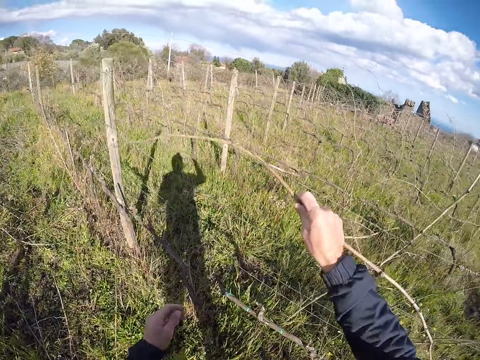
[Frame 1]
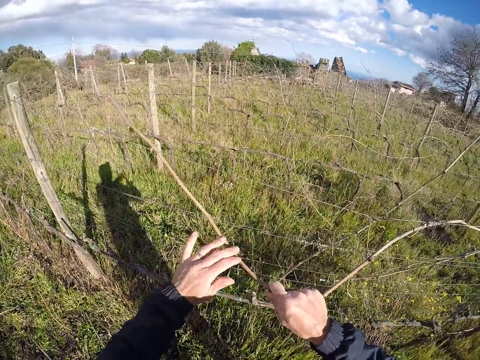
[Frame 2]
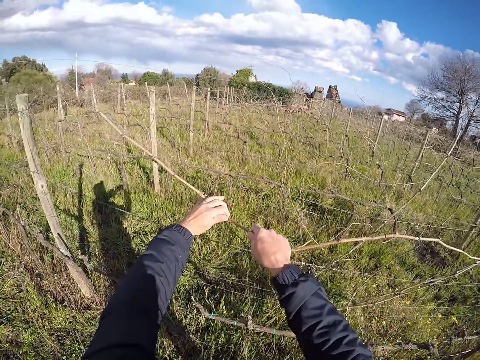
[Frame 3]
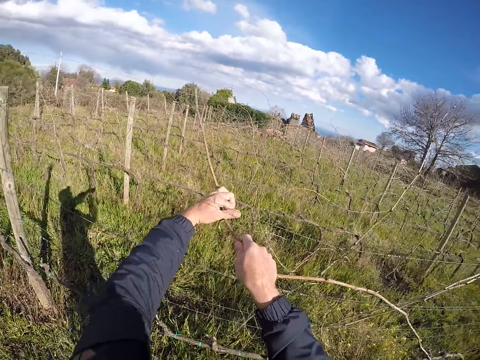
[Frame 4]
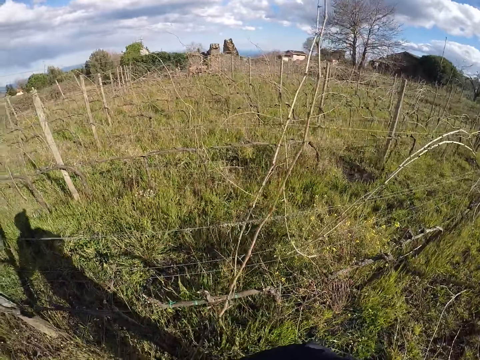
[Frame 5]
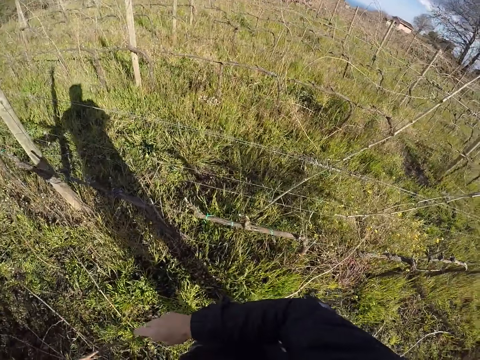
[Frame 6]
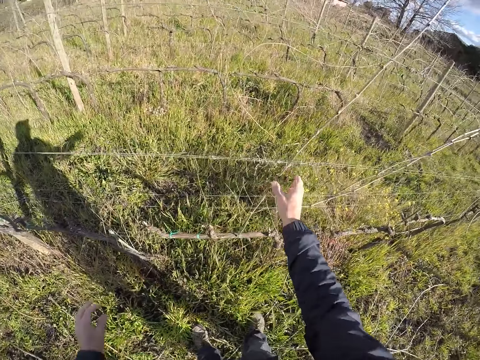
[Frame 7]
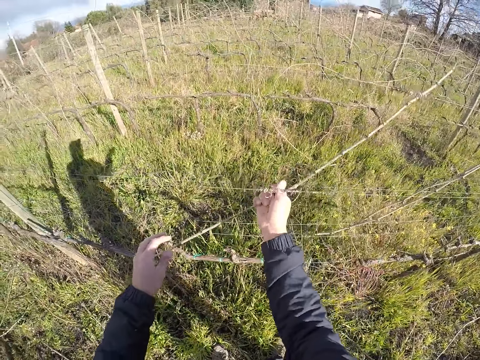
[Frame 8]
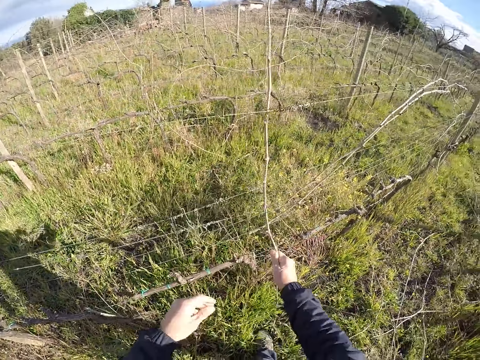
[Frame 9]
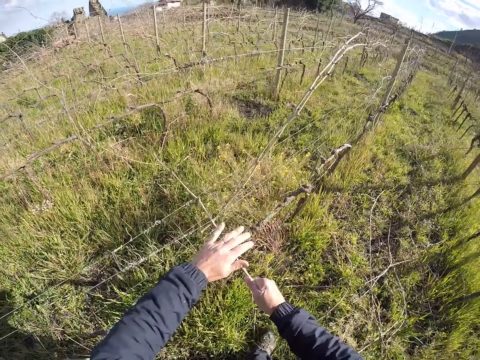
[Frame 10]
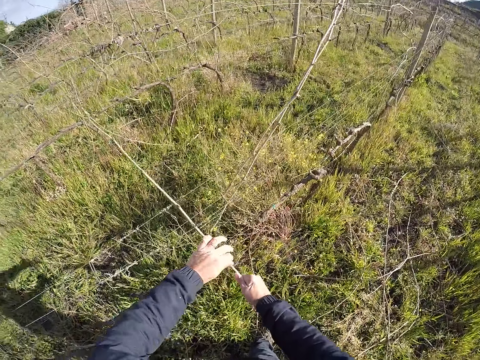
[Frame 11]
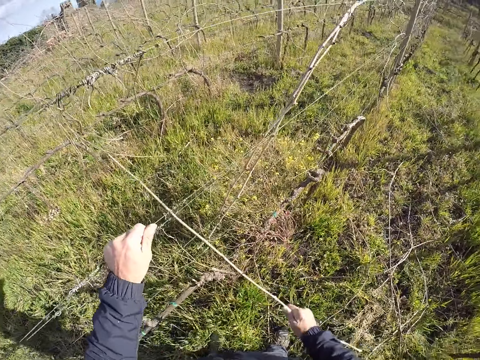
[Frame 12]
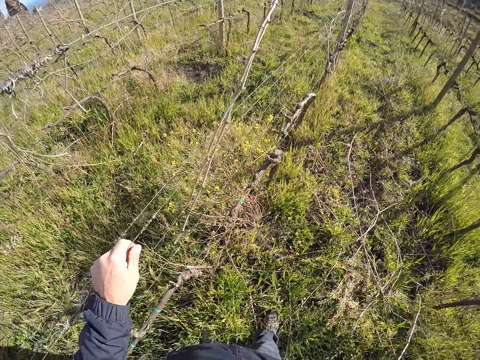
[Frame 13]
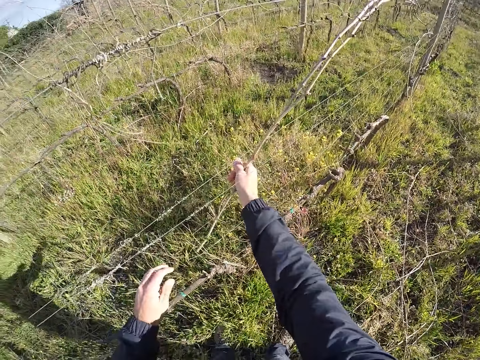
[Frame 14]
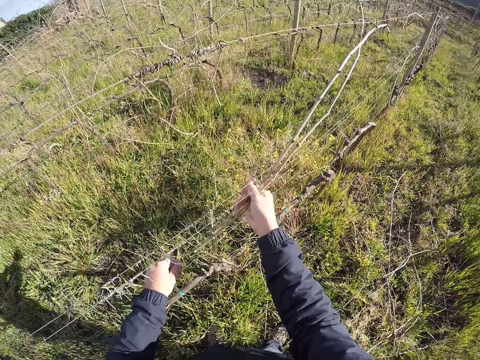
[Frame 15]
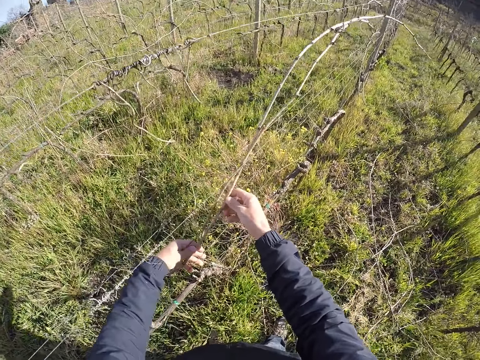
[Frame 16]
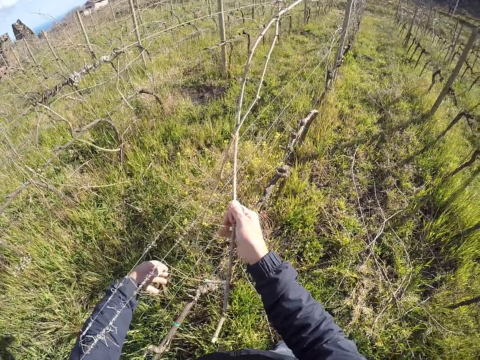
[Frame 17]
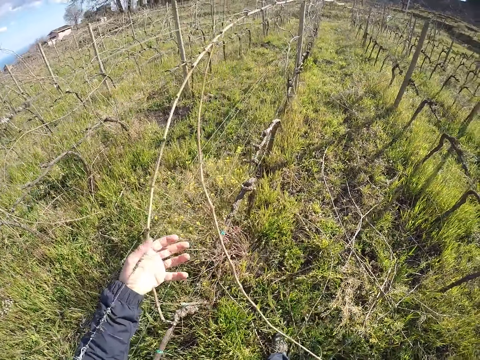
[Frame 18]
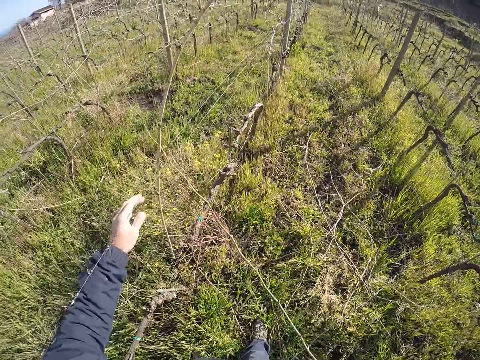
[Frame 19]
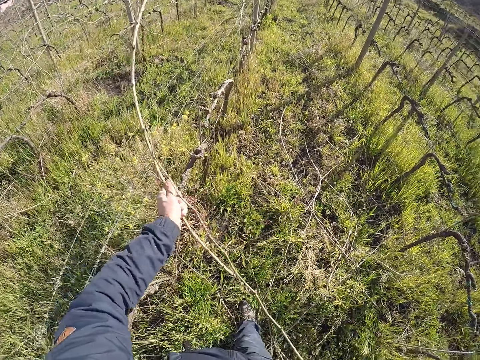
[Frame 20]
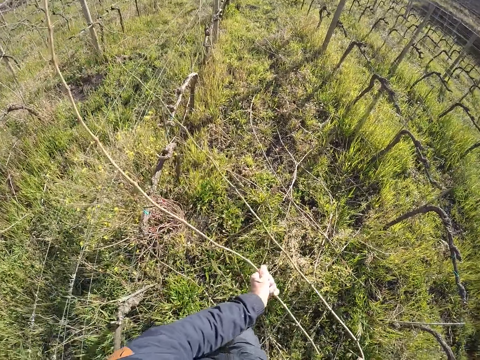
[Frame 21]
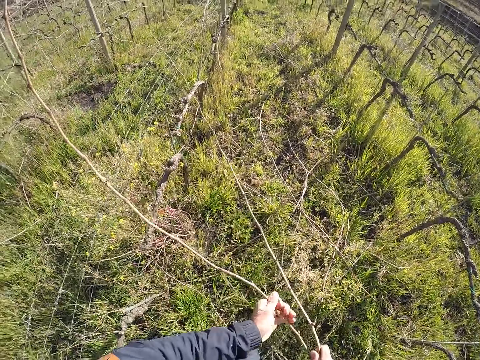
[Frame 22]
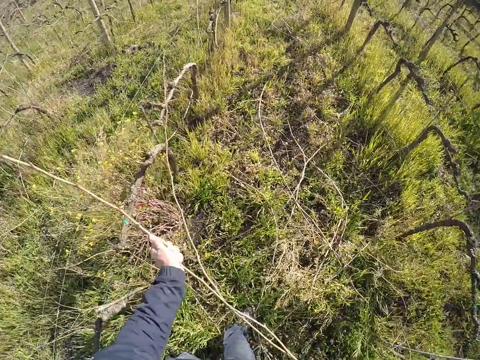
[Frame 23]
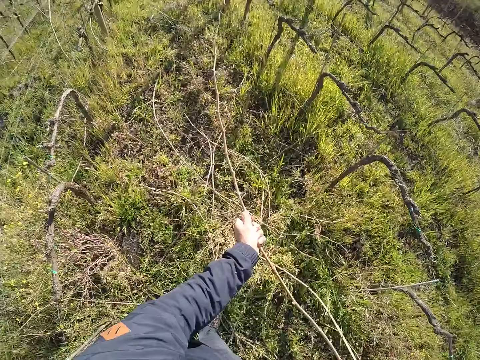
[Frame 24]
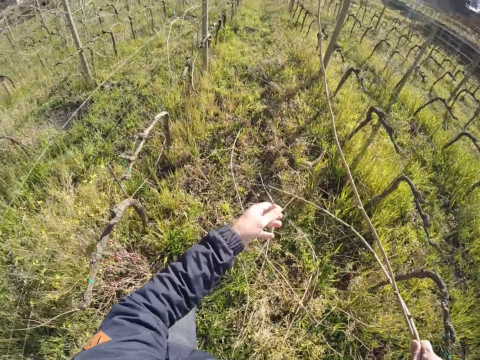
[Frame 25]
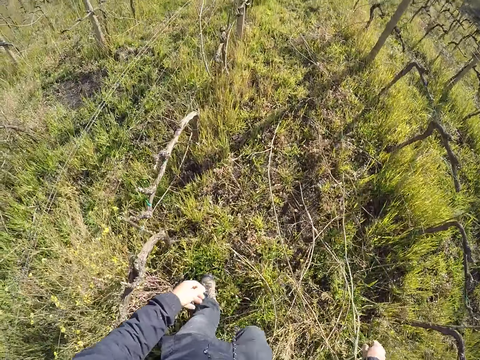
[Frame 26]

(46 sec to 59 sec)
The camera wearer removes the branch from the wire fence with both hands. He grabs a branch from the wire fence with his right hand. He removes the branch from the wire fence with both hands. He drops the branch on the ground with his right hand. He grabs some branches from the wire fence with his right hand. He removes the branch from the wire fence with both hands. He drops the branches on the ground with his right hand.

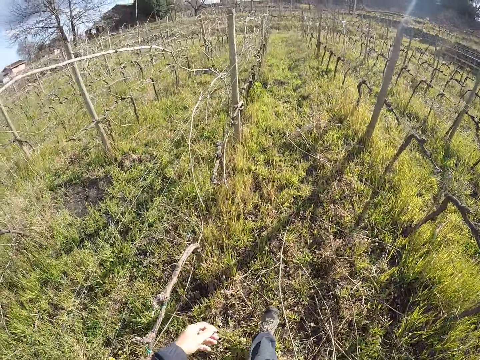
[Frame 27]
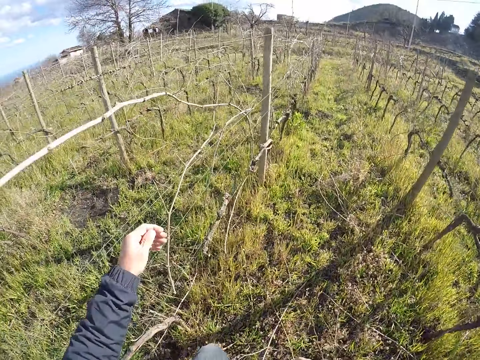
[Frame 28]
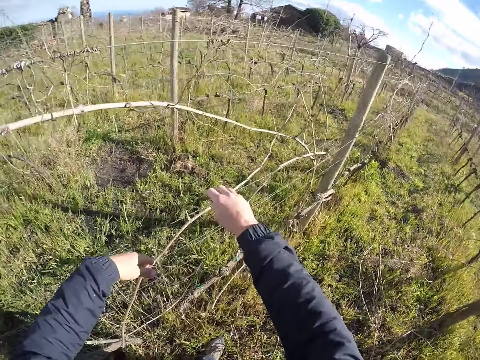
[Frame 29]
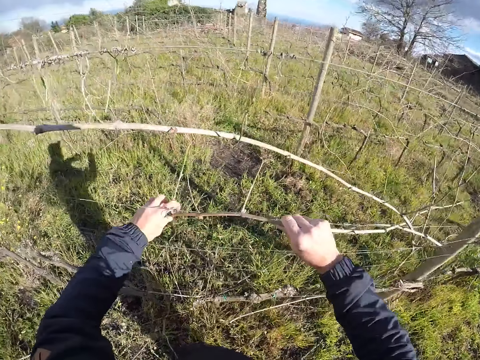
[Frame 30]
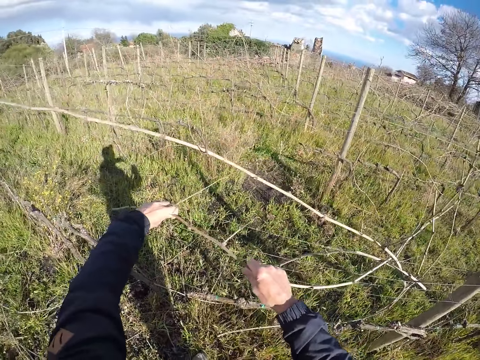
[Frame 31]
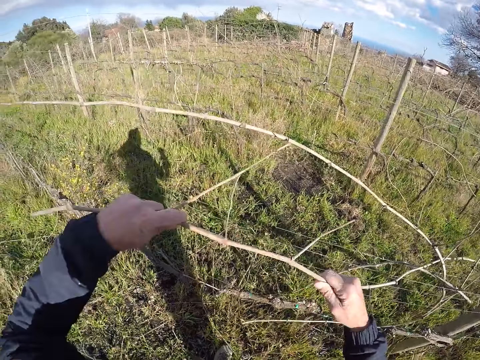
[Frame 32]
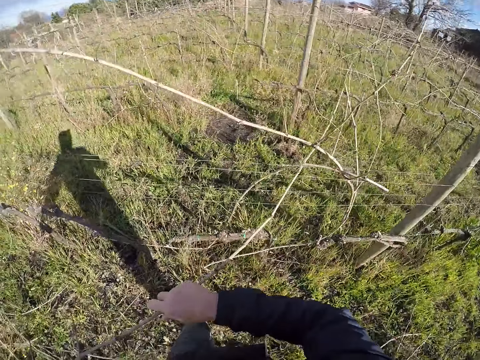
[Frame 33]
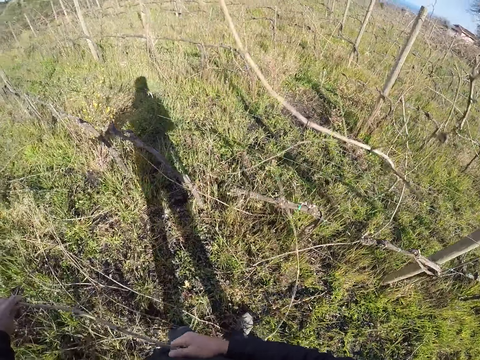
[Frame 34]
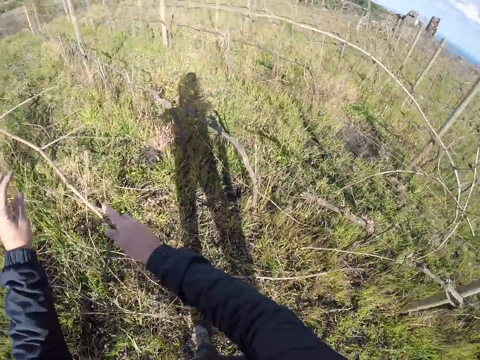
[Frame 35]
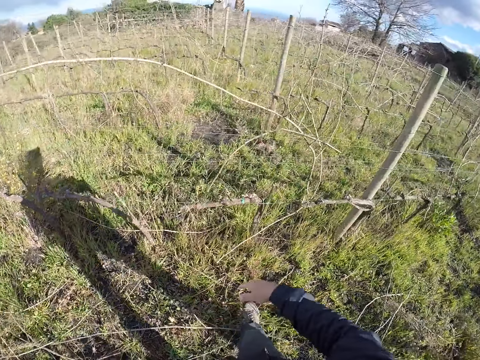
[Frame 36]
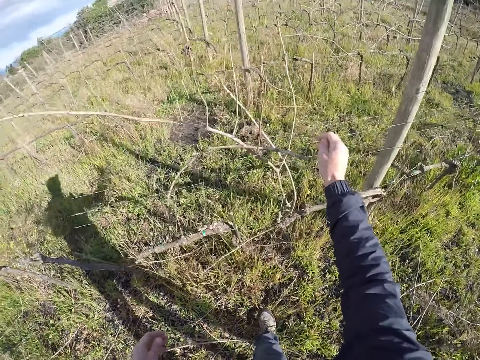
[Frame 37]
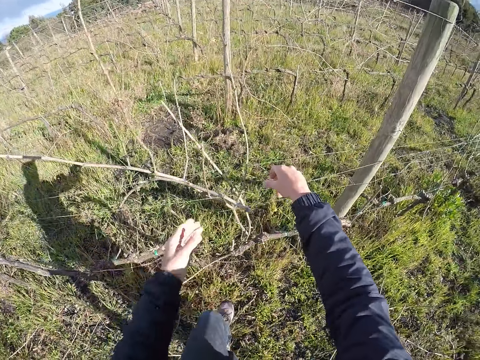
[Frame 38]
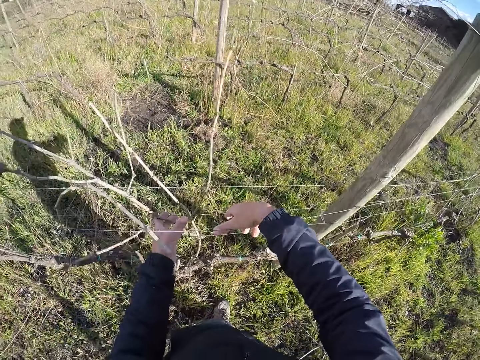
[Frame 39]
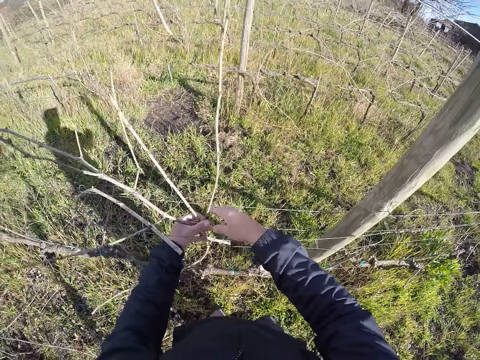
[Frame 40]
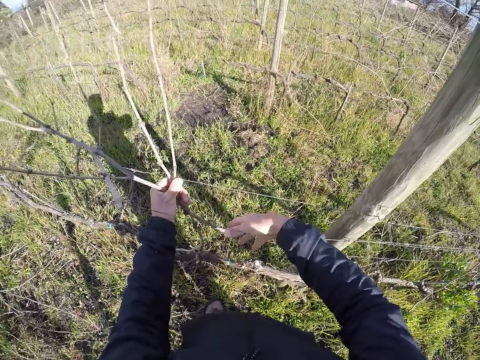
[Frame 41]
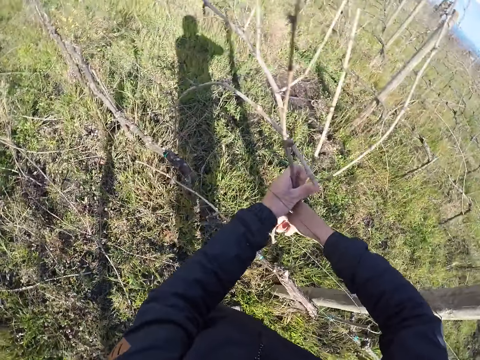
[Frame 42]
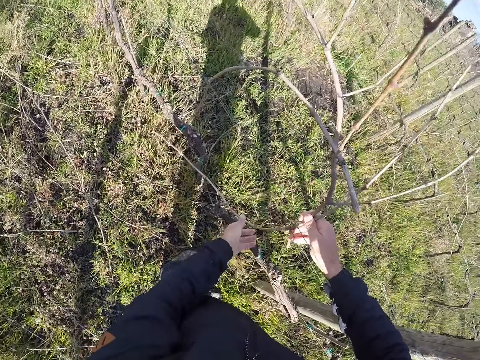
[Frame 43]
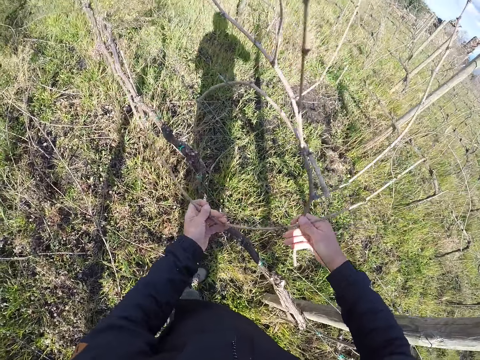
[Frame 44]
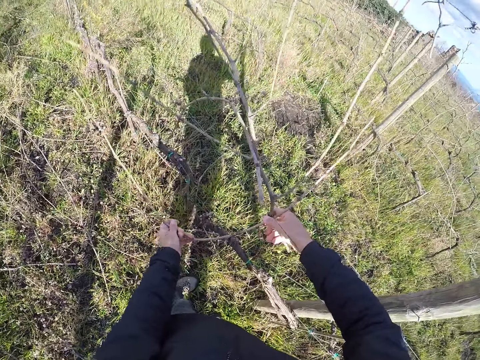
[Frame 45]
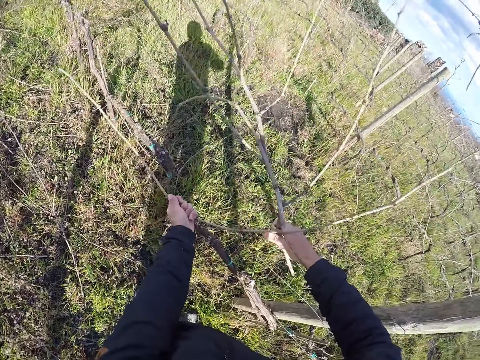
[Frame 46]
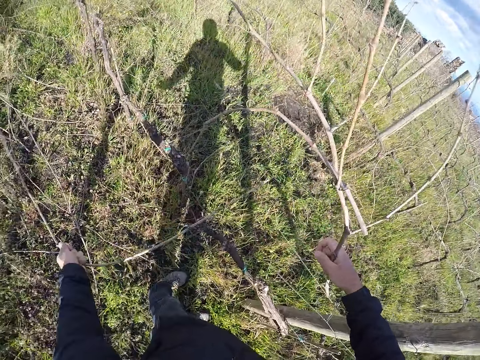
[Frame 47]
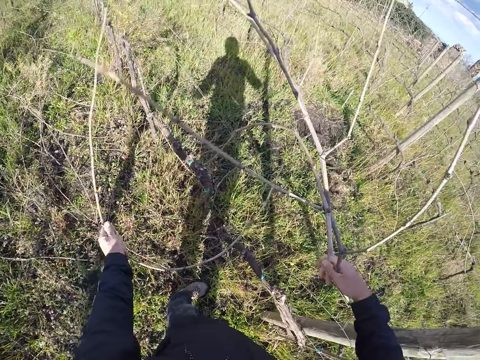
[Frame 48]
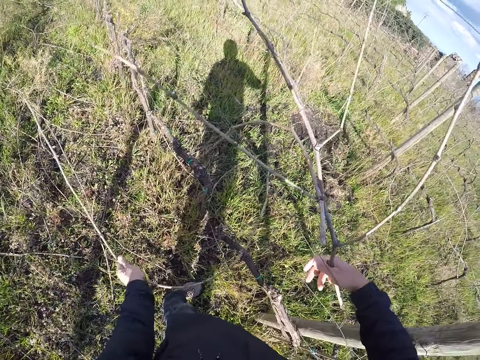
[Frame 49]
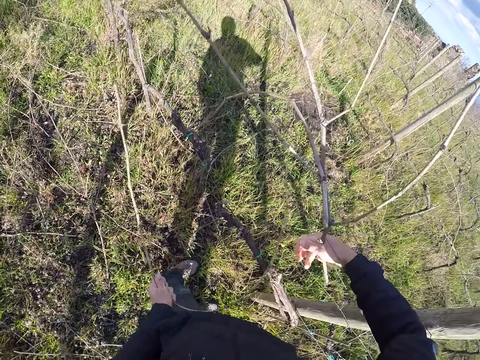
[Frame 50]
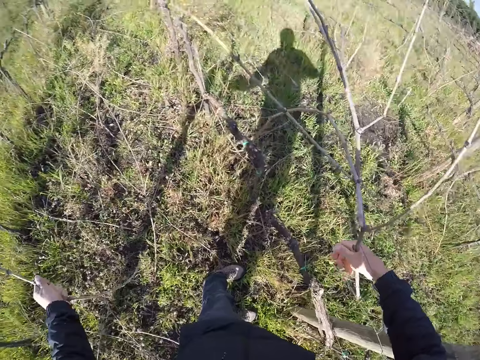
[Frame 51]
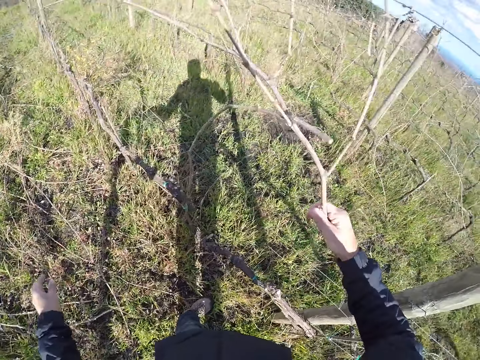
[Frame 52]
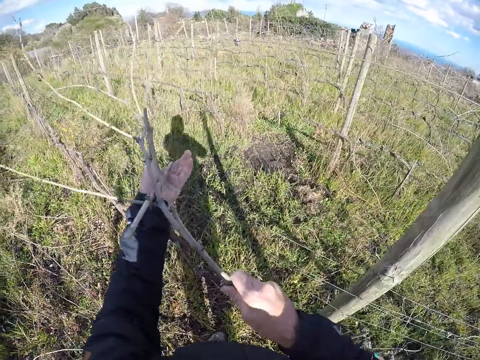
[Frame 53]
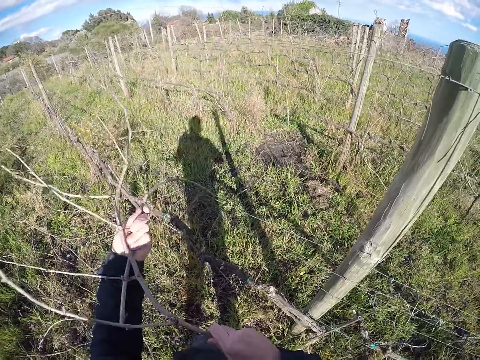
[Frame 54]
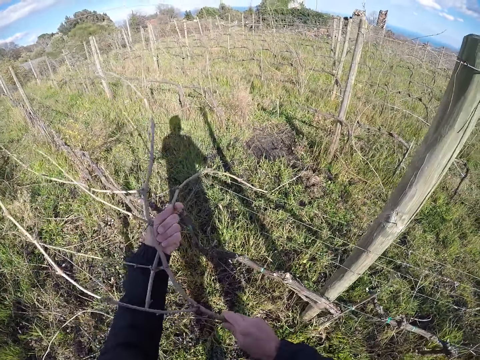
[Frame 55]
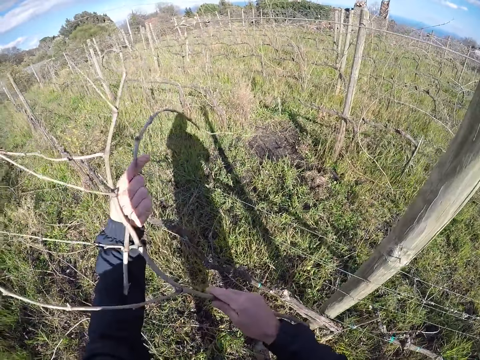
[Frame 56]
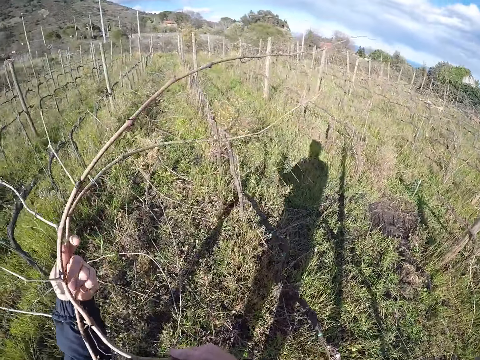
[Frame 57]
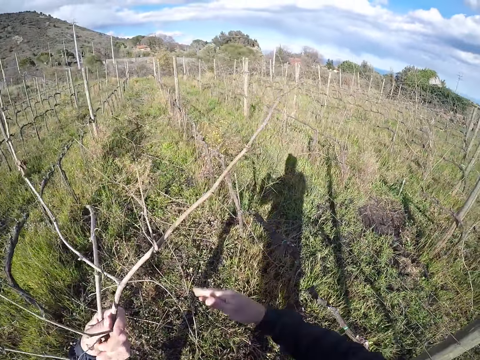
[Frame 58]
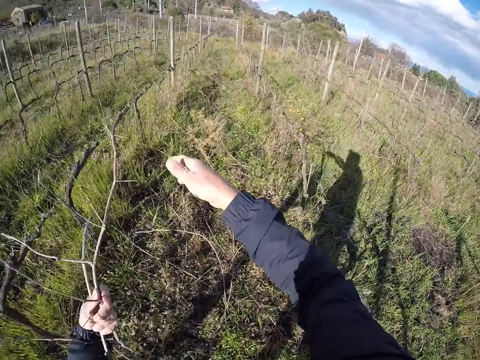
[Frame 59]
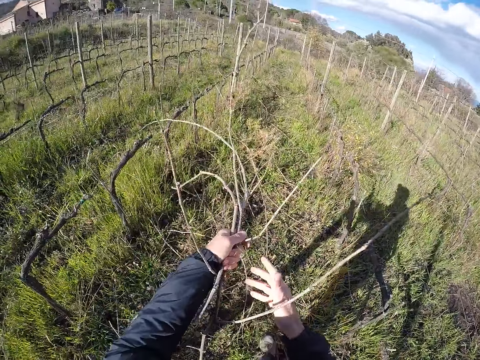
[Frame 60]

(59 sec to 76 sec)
The camera wearer walks around. He removes a branch from the wire fence with both hands. He drops the branch on the ground with his right hand. He removes some branches from the wire fence with both hands. He pulls the branch. He drops the branch on the ground with his left hand. He removes the branches from the wire fence with both hands. He holds the branch.
